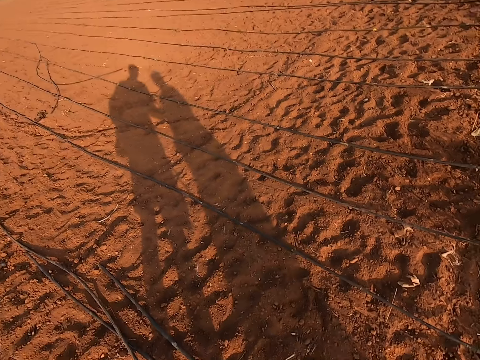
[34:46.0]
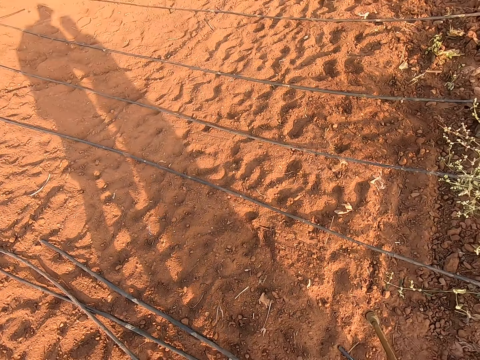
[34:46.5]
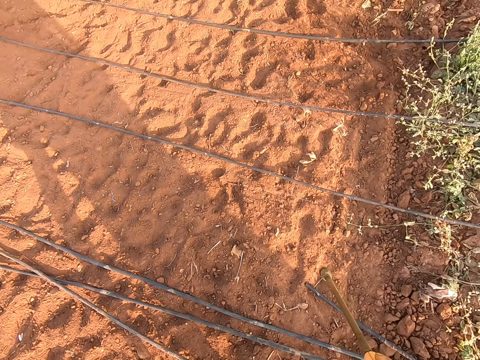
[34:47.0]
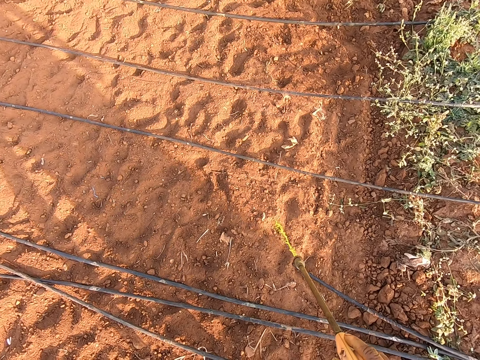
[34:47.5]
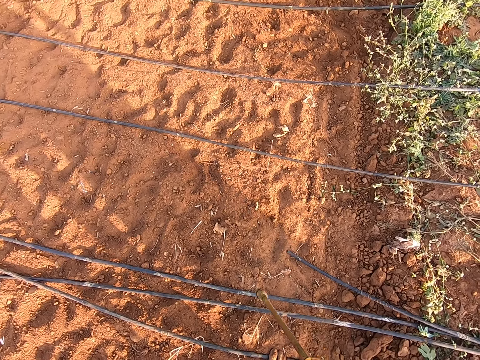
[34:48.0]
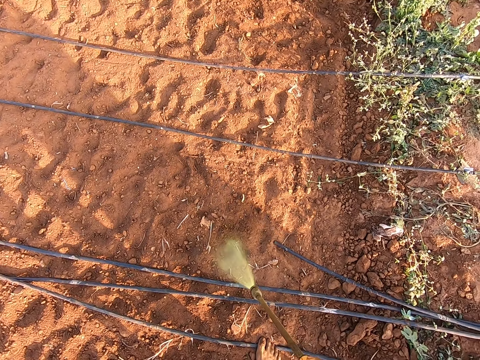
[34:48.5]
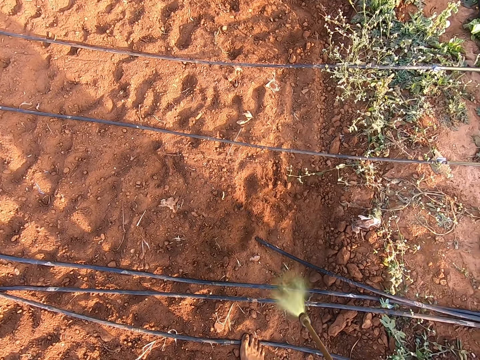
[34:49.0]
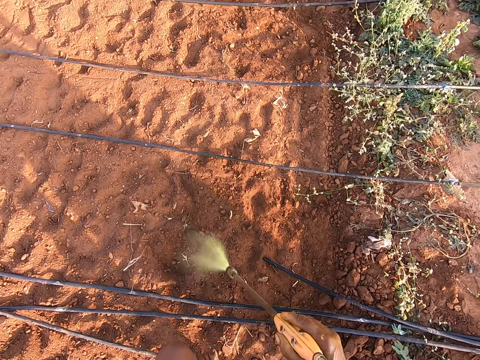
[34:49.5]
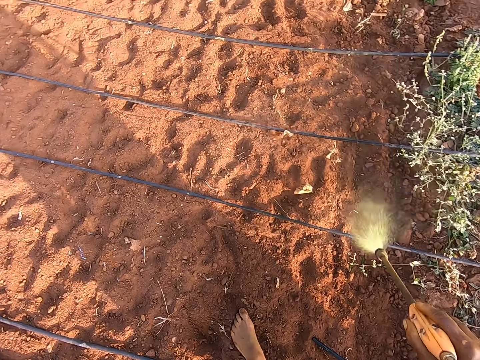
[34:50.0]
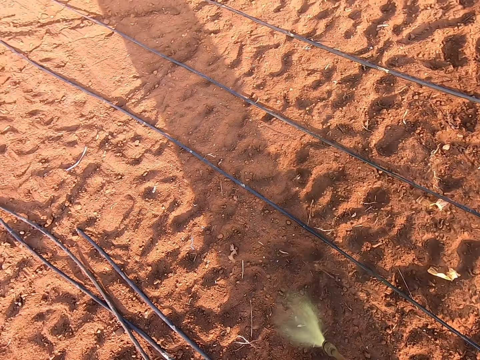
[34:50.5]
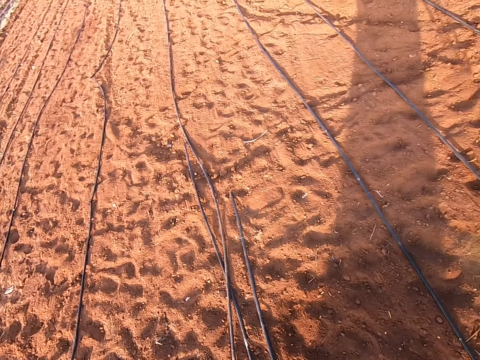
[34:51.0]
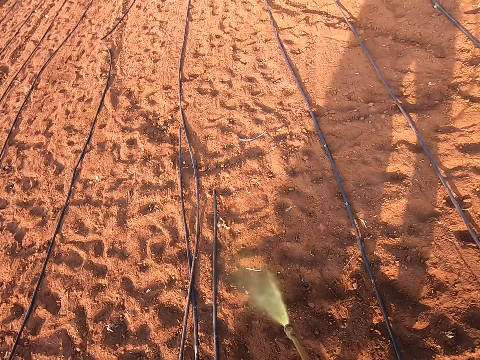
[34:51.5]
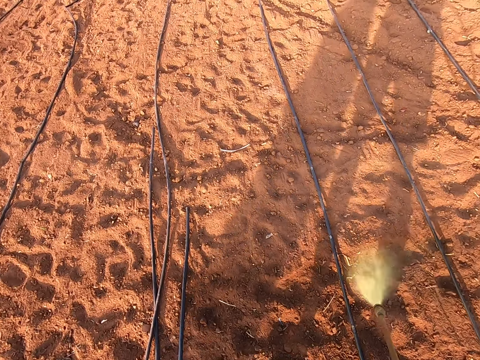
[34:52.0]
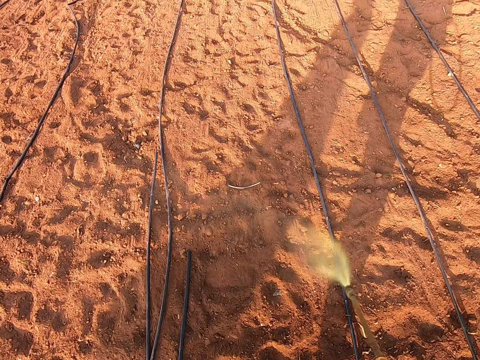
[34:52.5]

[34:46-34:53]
The camera wearer stands. He sprays the farm with insecticide with the knapsack sprayer's lance in his right hand.

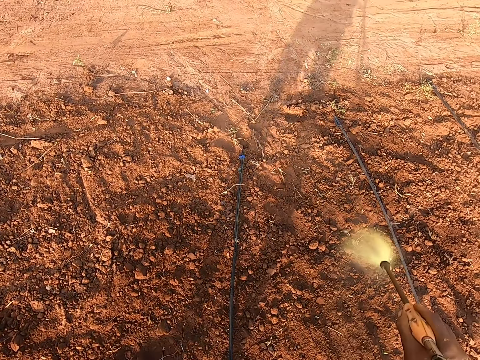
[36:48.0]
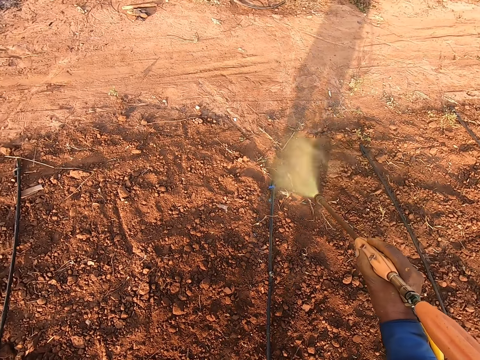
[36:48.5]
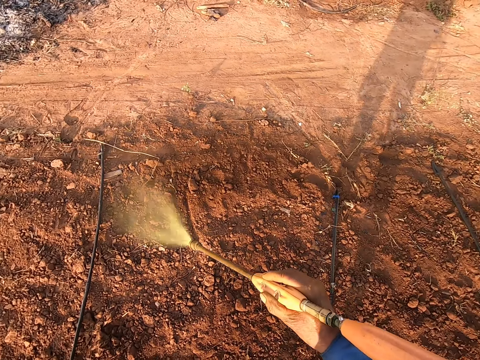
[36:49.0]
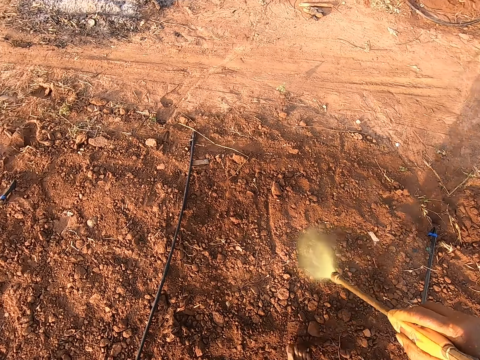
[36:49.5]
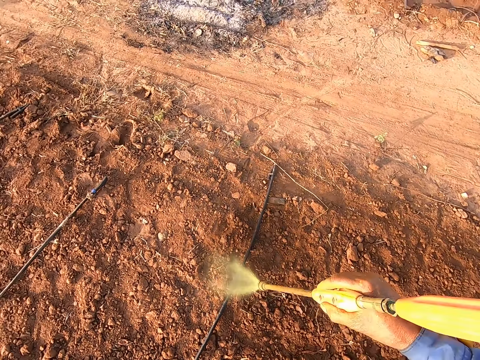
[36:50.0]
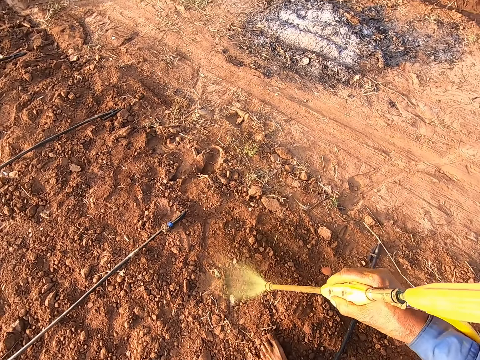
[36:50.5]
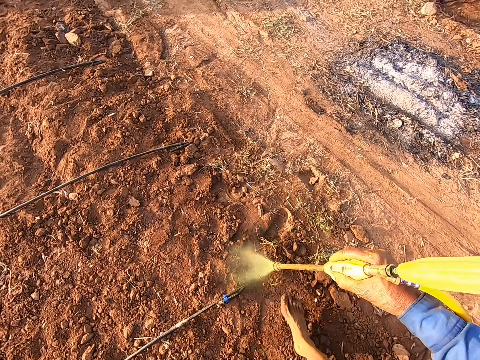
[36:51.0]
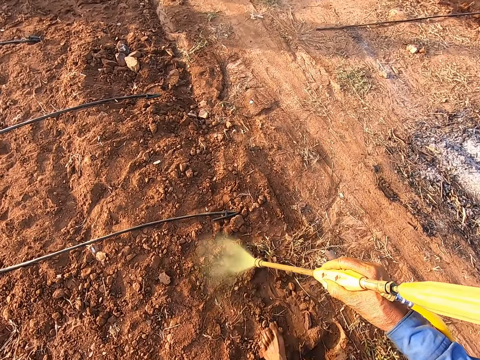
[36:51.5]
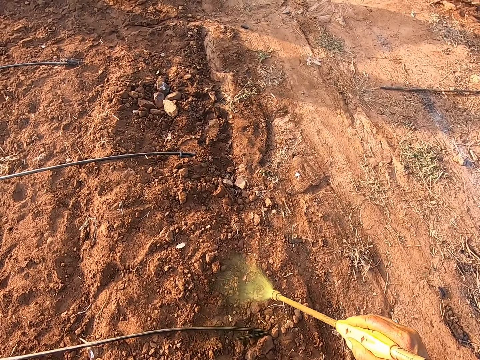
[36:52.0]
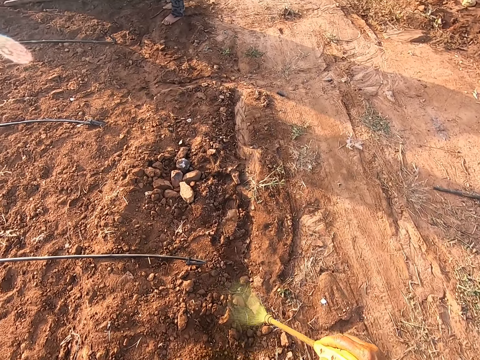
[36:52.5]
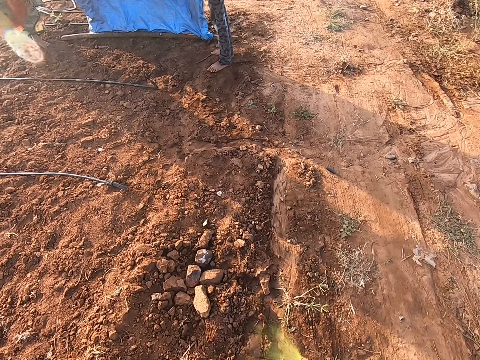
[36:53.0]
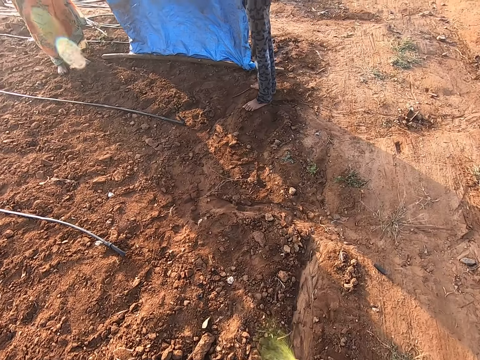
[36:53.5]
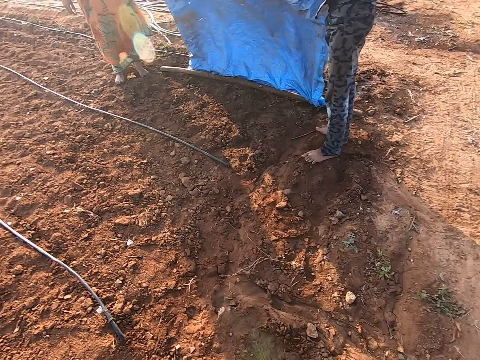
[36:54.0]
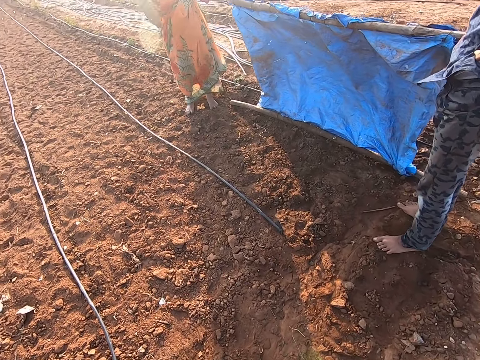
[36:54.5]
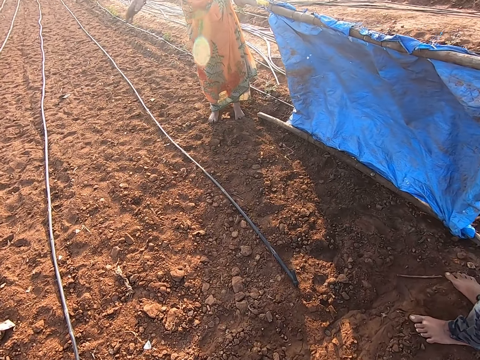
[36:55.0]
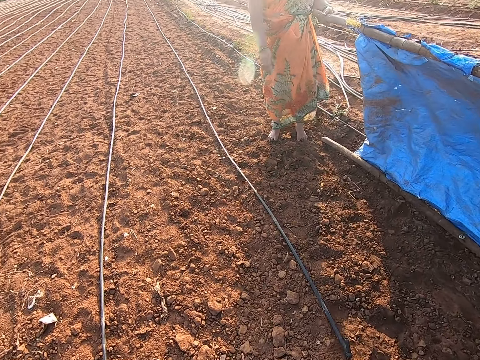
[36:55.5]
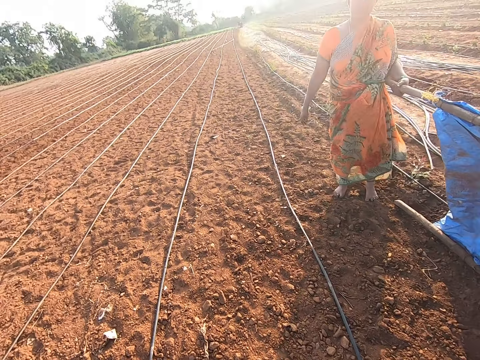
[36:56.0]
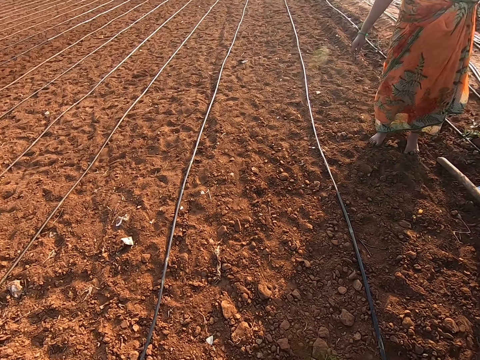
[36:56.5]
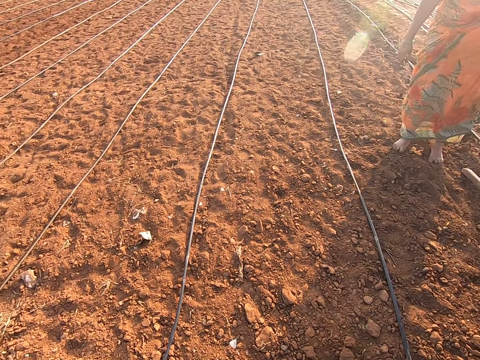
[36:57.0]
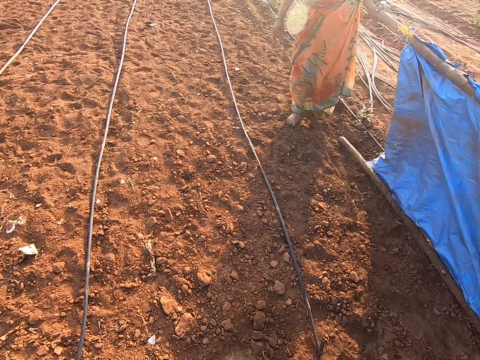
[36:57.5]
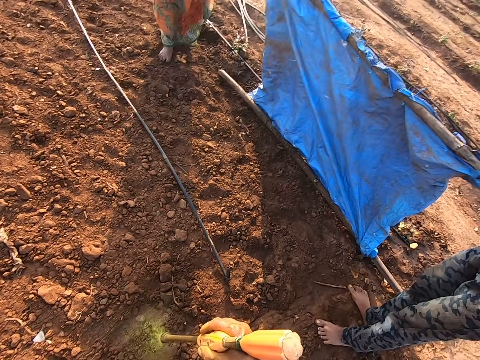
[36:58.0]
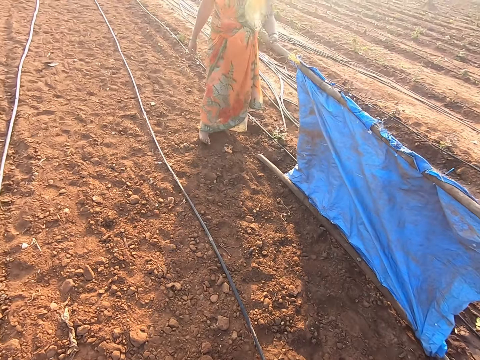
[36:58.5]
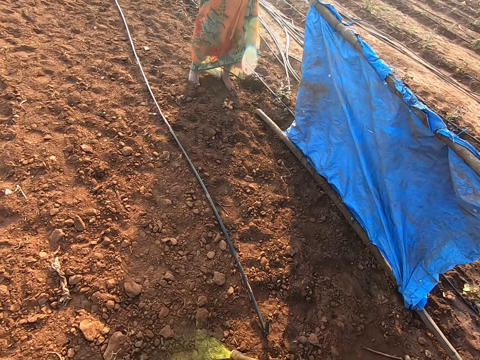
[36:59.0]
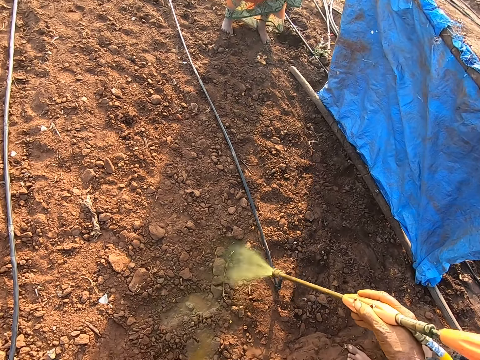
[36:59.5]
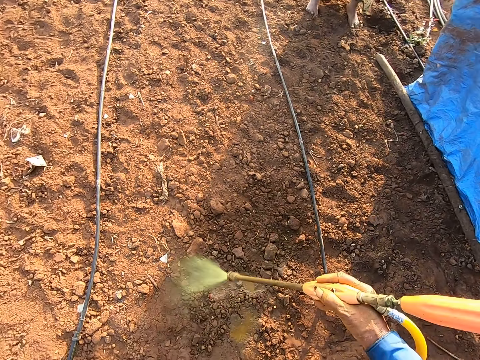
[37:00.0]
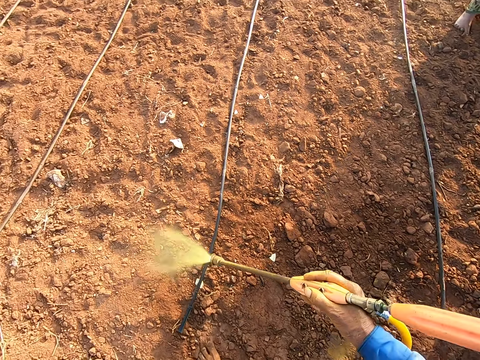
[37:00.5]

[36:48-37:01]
The camera wearer turns left. He sprays something on the farm. A man holds a fumigation shield in his right hand. The camera wearer interacts with a woman and the man. The woman holds the fumigation shield in her left hand. The camera wearer turns left. The woman gesticulates with her right hand. The camera wearer converses with the woman. He fumigates the ground on the farm with the fumigation pump sprayer in his right hand.

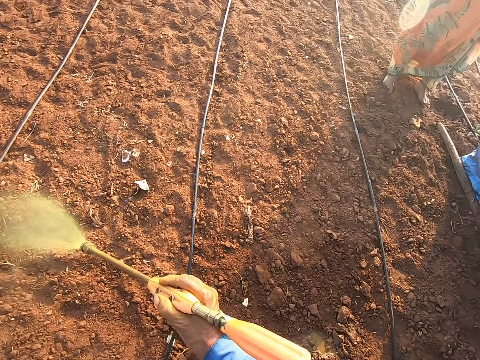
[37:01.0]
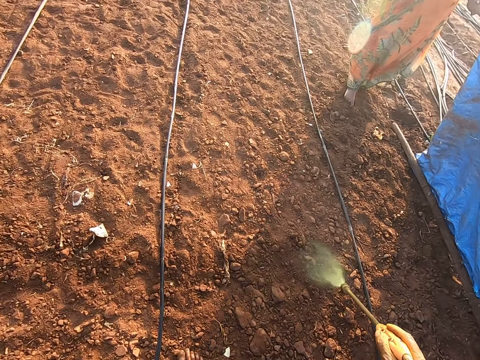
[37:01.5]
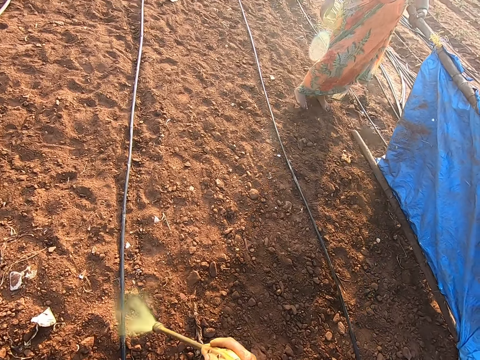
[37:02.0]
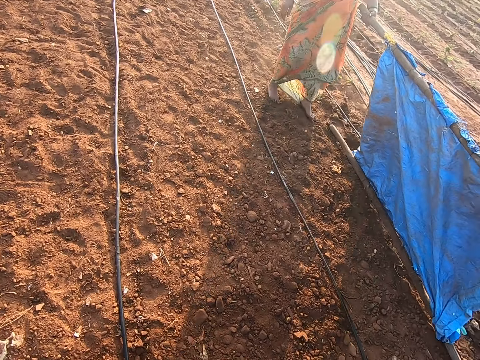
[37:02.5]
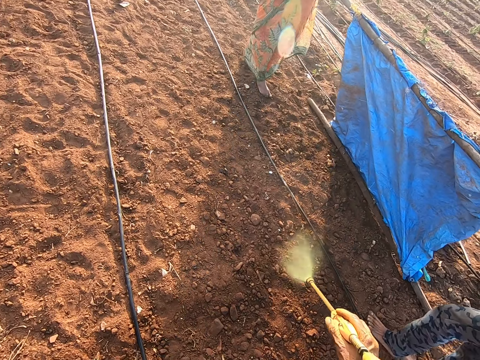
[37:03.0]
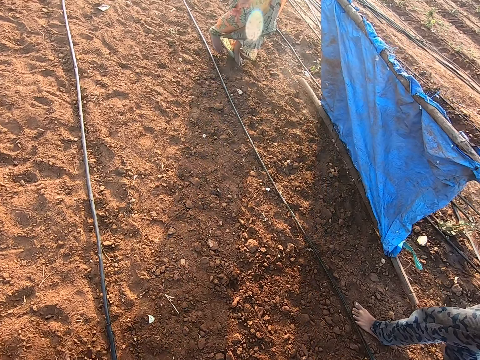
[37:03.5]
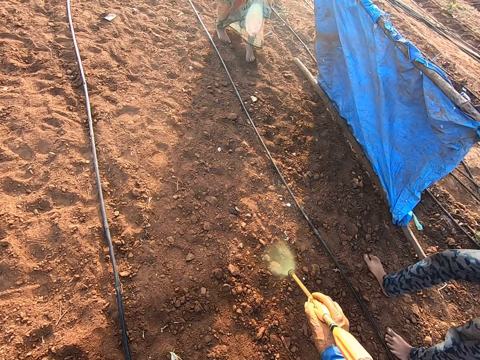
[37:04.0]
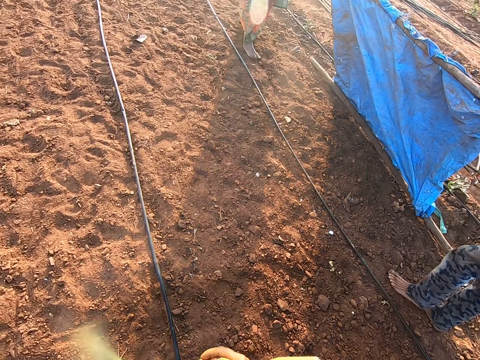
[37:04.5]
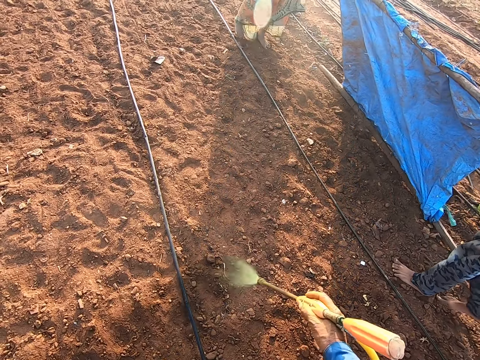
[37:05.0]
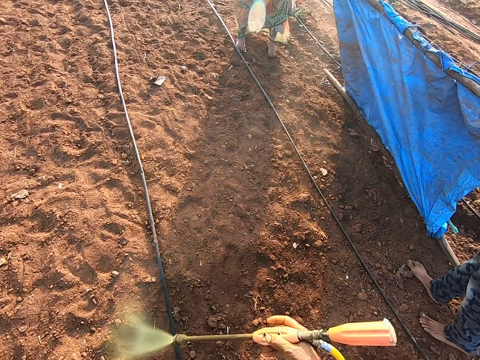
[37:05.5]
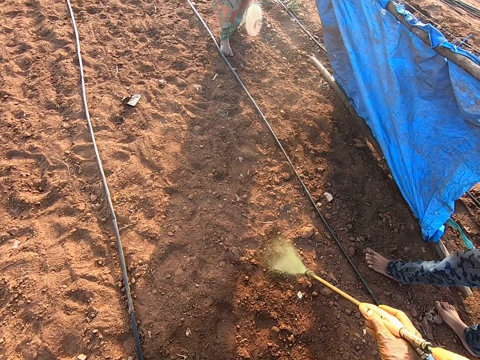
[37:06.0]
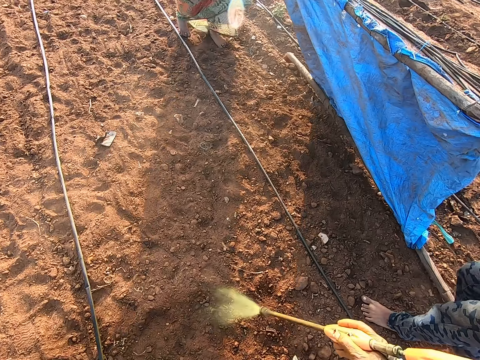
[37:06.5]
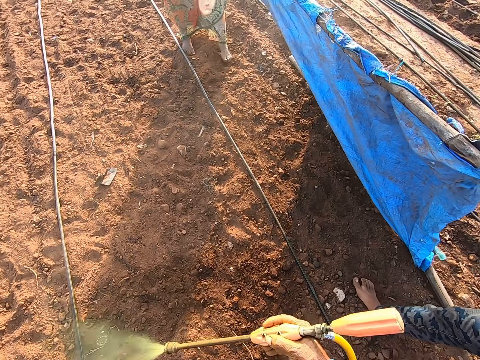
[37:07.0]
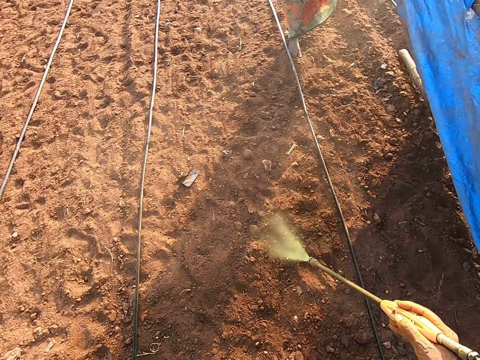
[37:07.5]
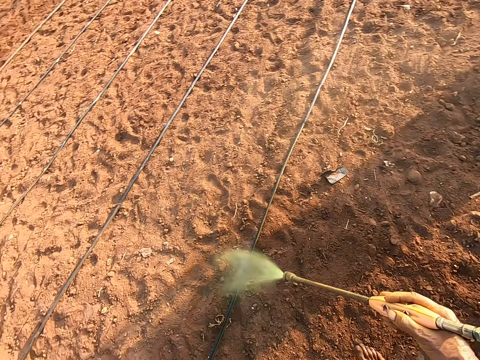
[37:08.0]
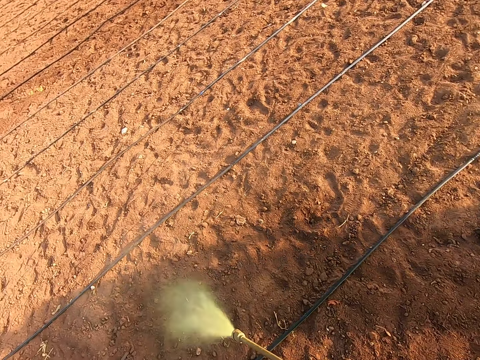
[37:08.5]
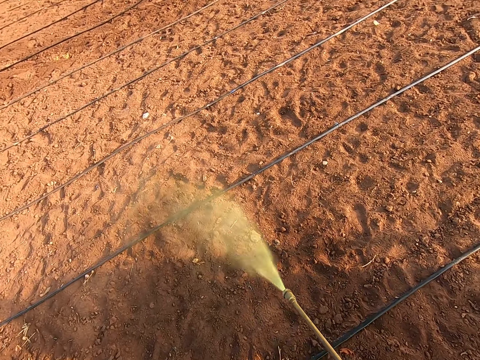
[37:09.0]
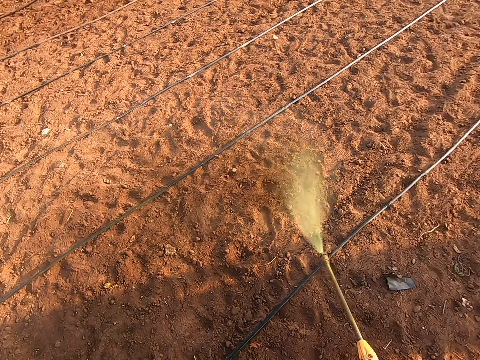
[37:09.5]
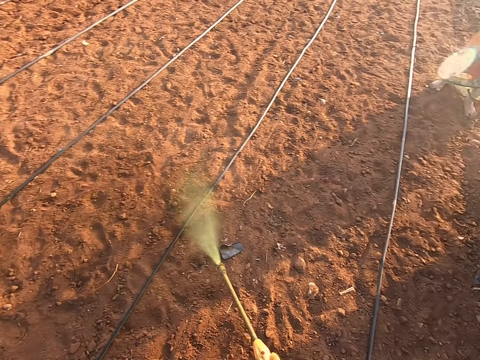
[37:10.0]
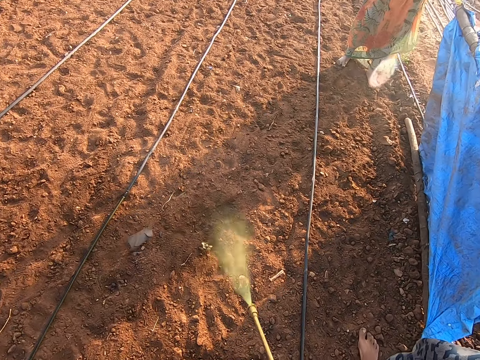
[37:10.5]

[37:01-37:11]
The woman moves the fumigation shield in her left hand with the man. The man moves the fumigation shield in his right hand with the woman. The woman carries something with the man. The camera wearer turns left. They spray something on the farm.
